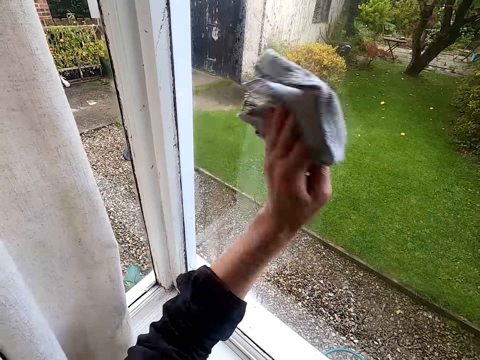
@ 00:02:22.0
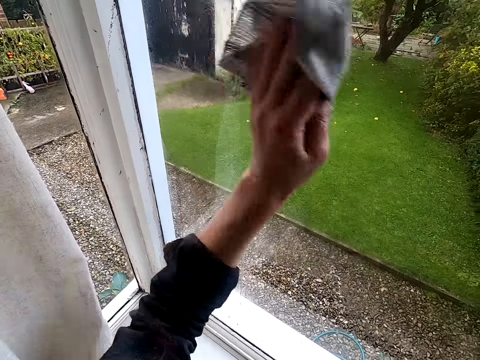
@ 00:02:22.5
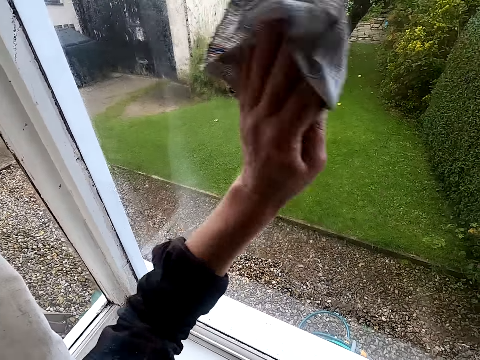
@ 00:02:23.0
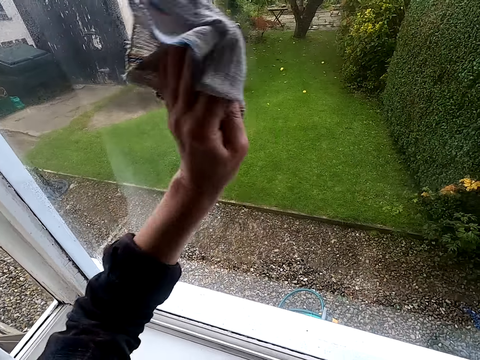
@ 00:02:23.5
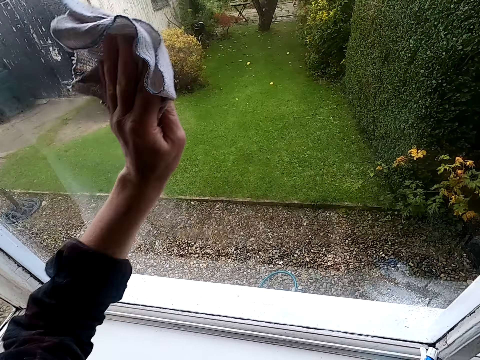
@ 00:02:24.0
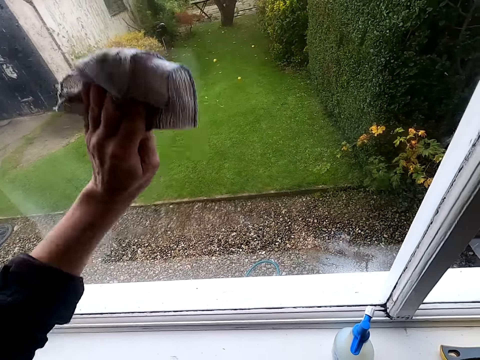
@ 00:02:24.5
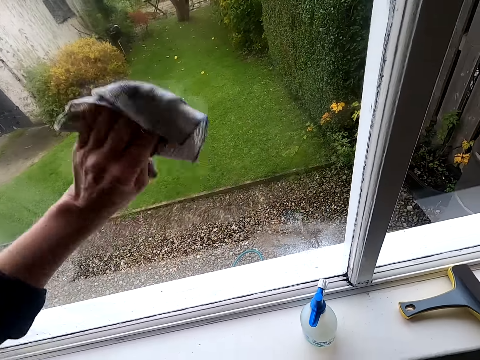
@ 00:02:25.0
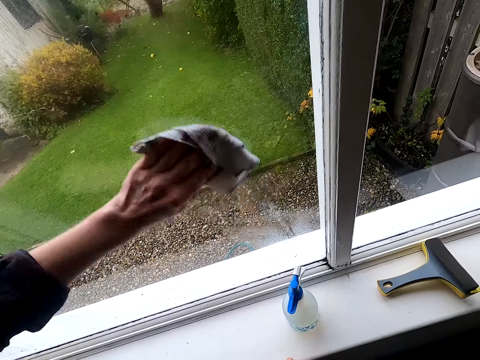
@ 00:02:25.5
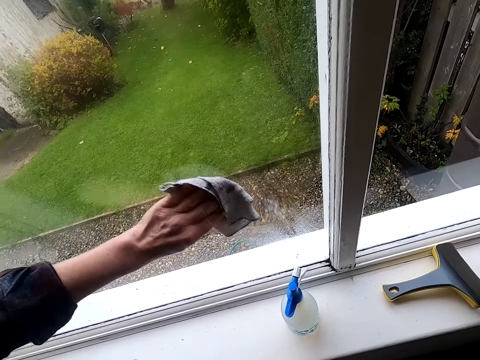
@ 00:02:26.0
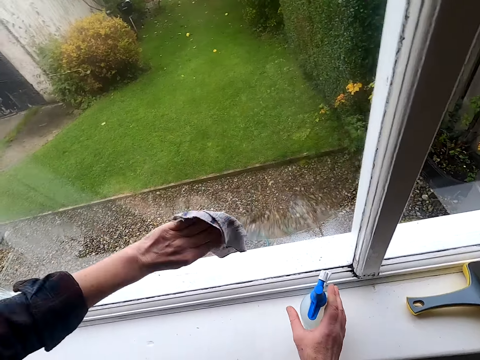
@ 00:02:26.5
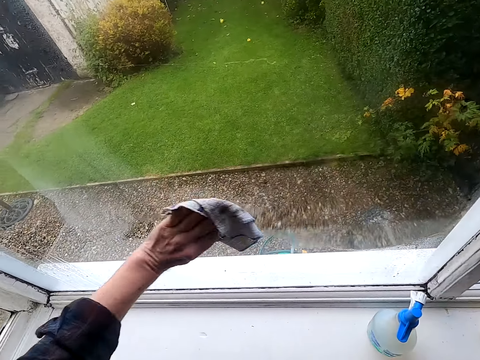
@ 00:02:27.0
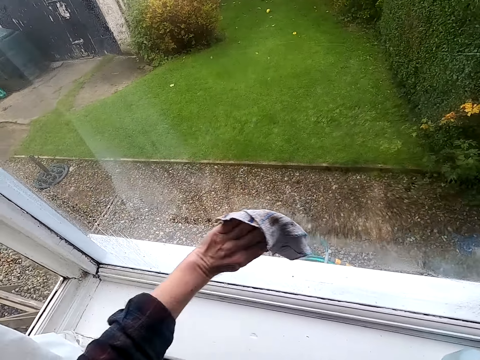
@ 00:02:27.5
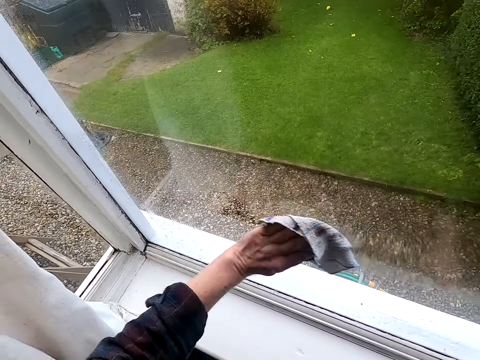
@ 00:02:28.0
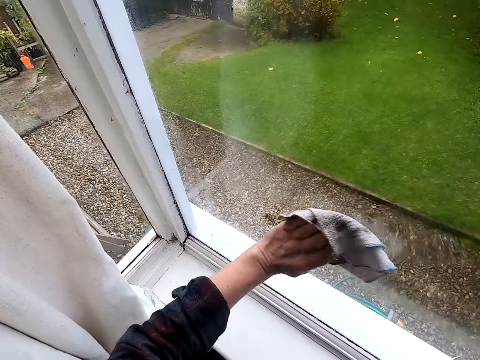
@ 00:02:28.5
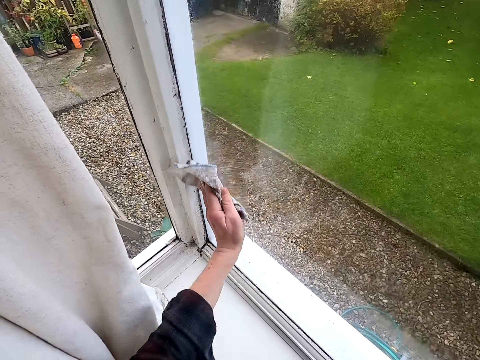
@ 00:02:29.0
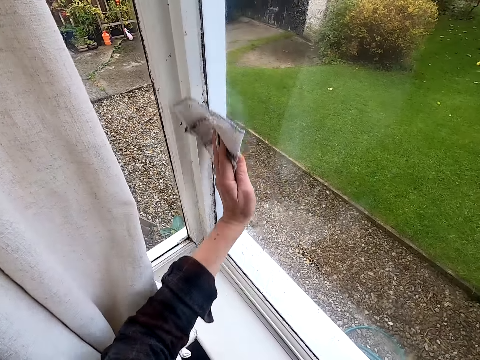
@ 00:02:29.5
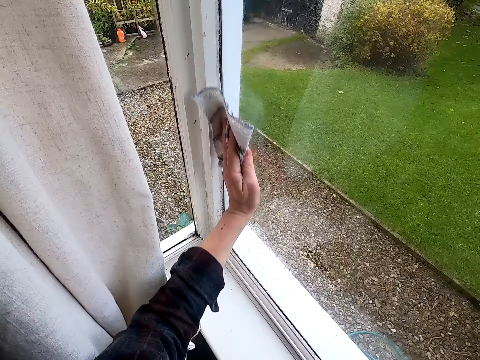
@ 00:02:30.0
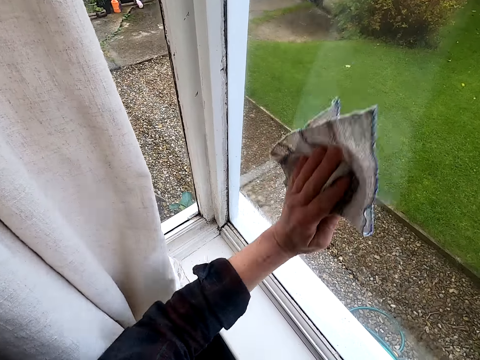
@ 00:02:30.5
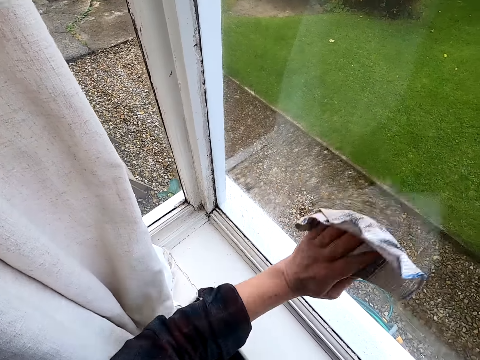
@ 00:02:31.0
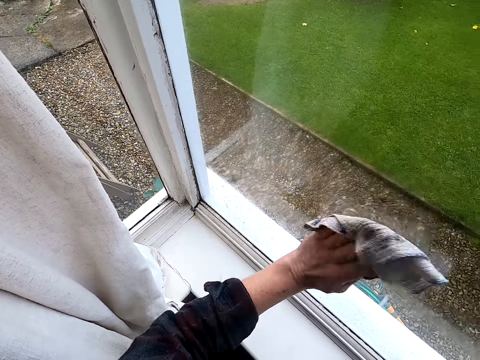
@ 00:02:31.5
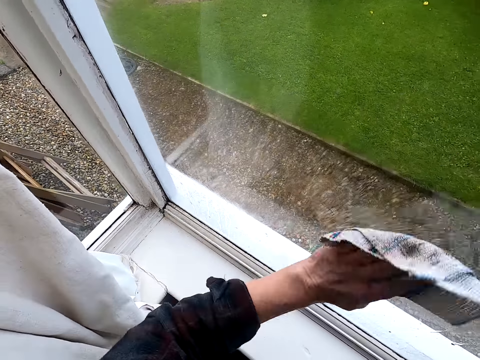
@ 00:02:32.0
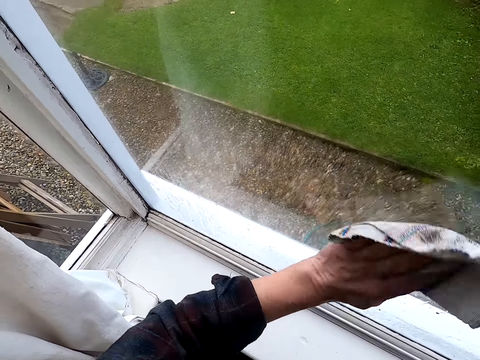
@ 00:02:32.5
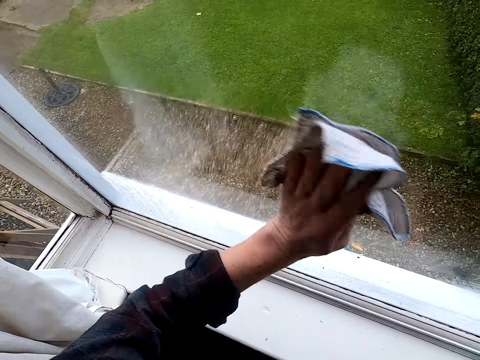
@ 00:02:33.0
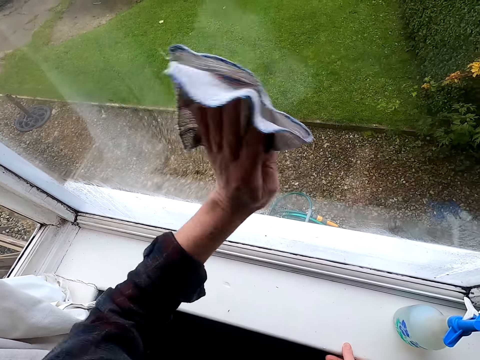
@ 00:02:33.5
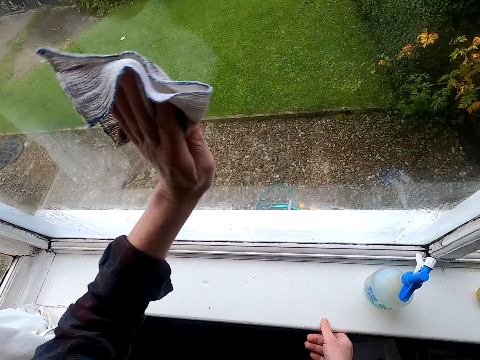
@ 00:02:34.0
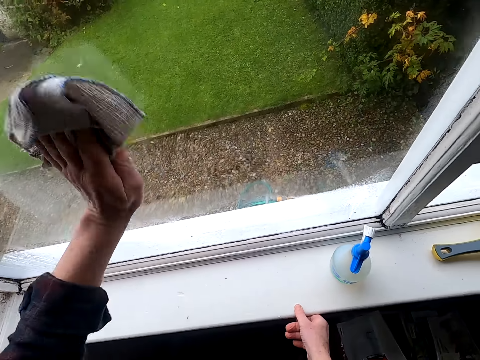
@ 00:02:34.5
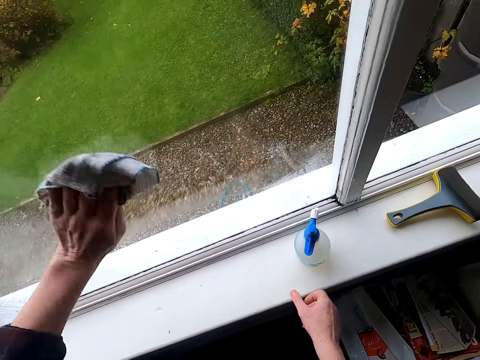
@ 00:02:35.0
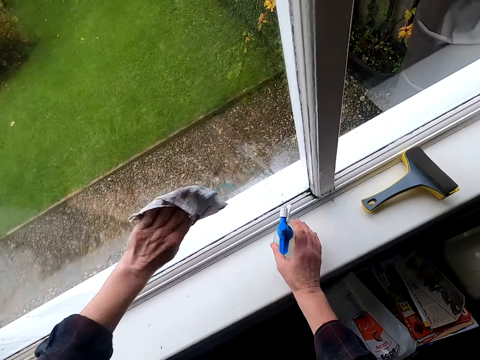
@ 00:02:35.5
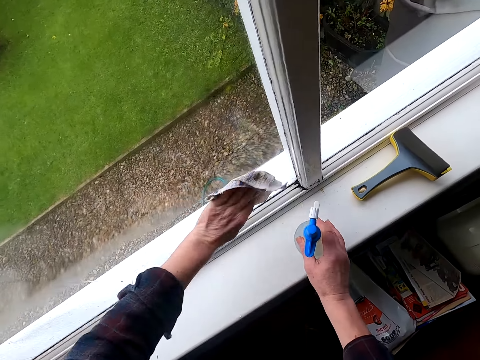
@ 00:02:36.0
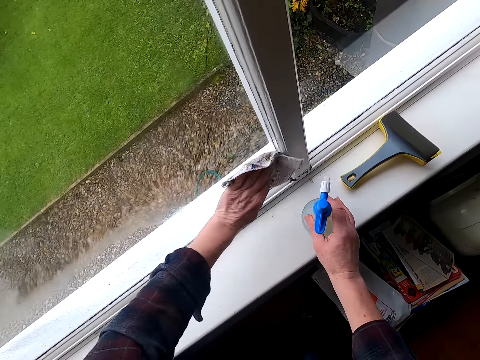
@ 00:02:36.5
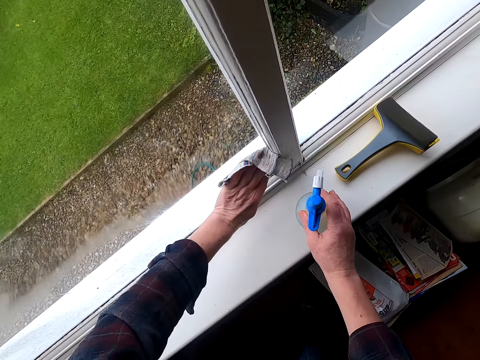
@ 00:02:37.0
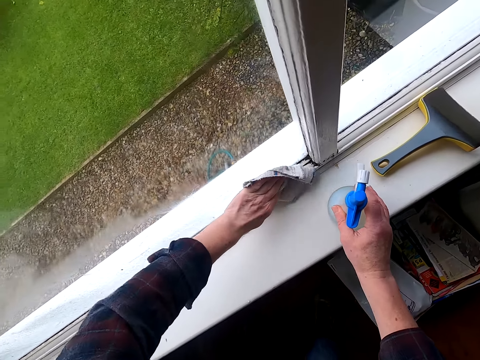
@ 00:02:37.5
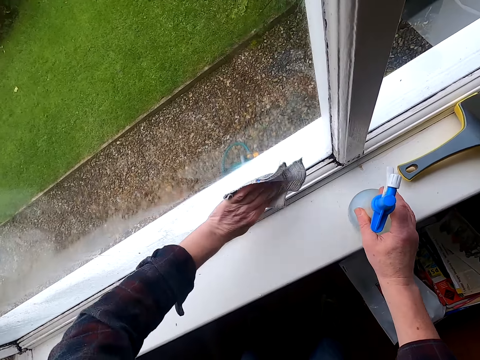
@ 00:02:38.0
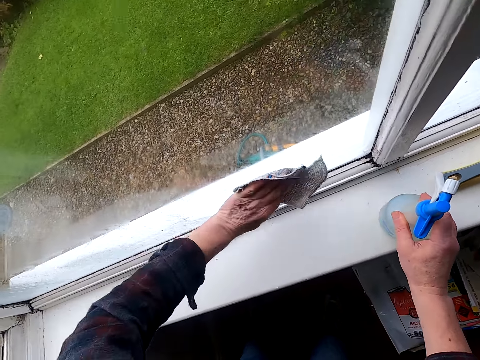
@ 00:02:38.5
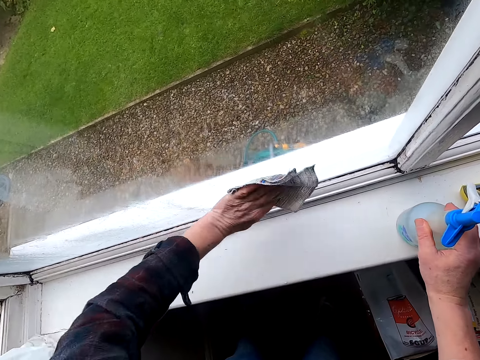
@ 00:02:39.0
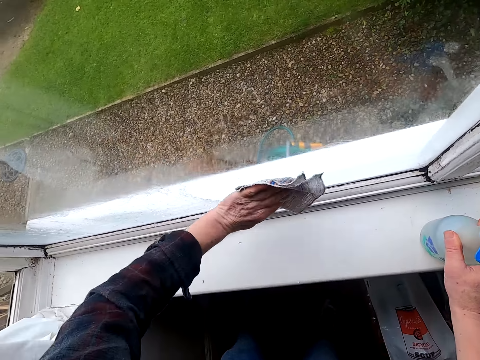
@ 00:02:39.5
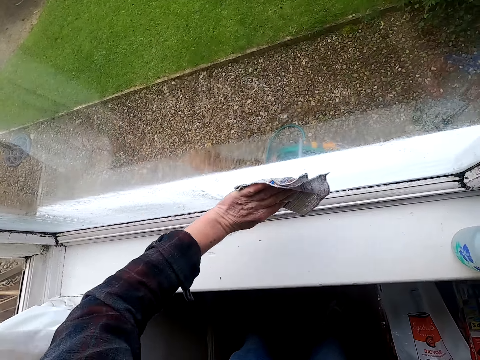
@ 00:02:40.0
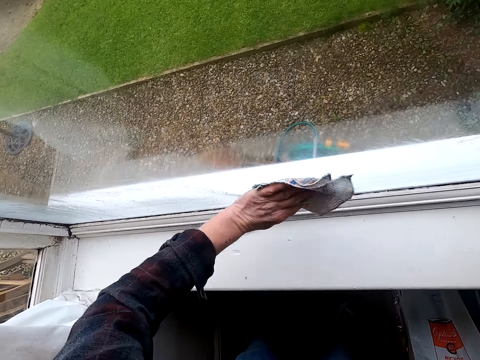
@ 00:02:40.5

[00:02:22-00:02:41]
The camera wearer moves a bottle on a window. They wipe a window glass with a kitchen towel. They hold the spray bottle. They move the bottle on the window. They wipe the window glass with the kitchen towel.

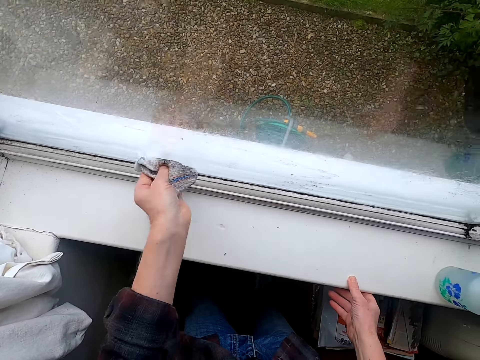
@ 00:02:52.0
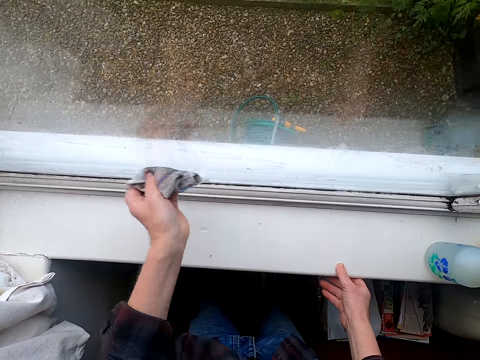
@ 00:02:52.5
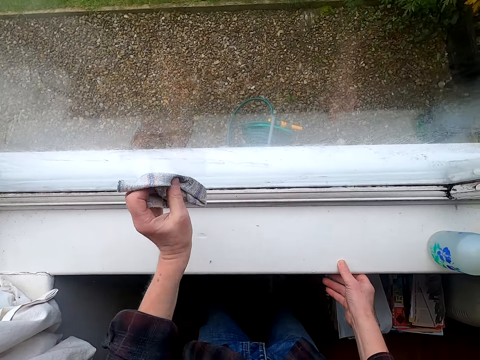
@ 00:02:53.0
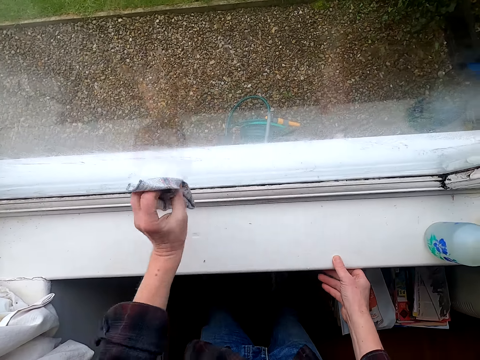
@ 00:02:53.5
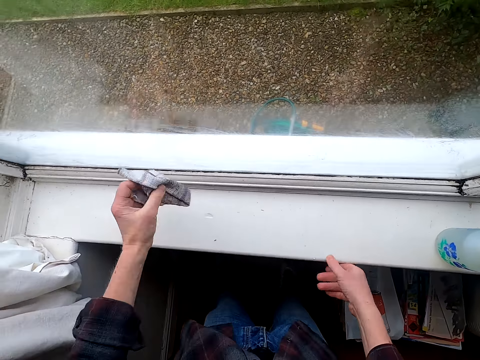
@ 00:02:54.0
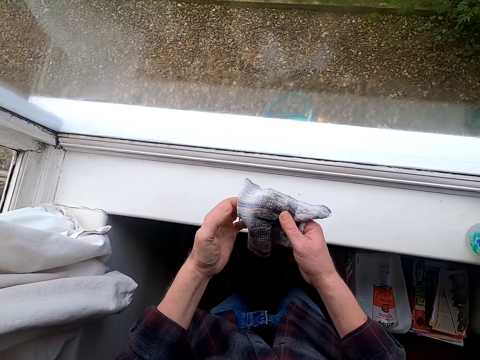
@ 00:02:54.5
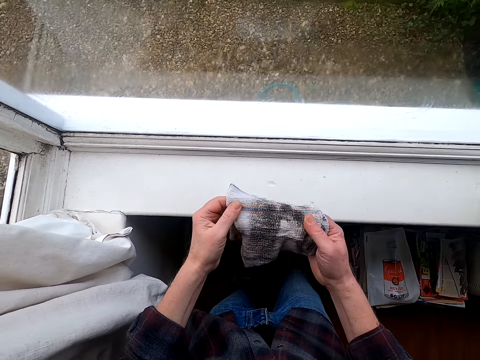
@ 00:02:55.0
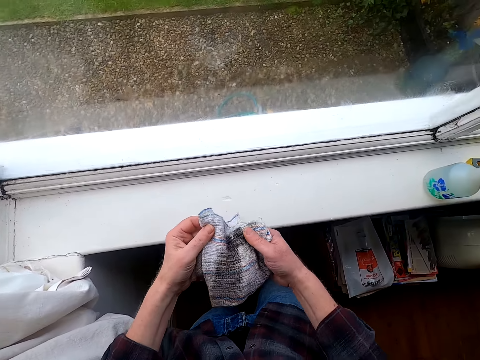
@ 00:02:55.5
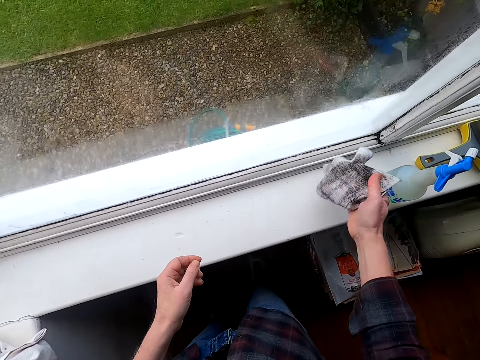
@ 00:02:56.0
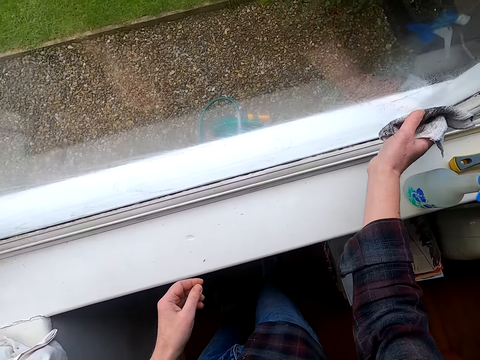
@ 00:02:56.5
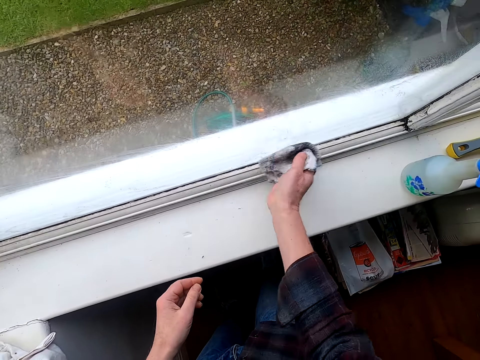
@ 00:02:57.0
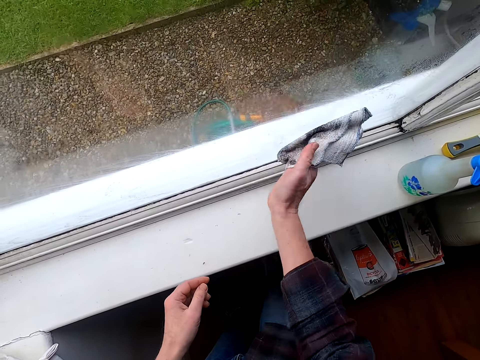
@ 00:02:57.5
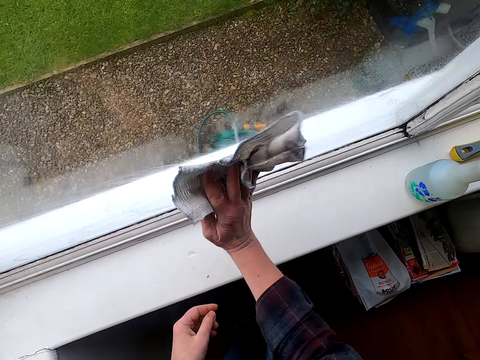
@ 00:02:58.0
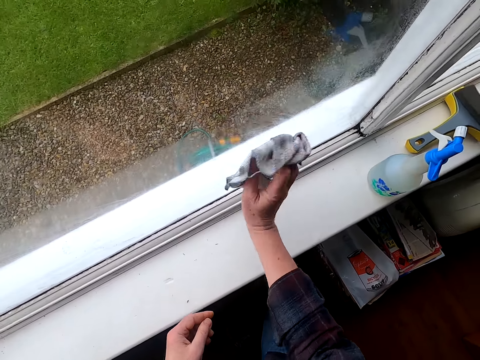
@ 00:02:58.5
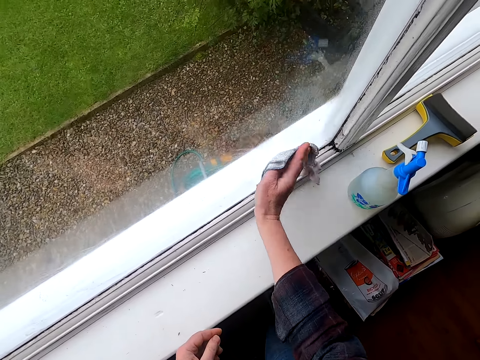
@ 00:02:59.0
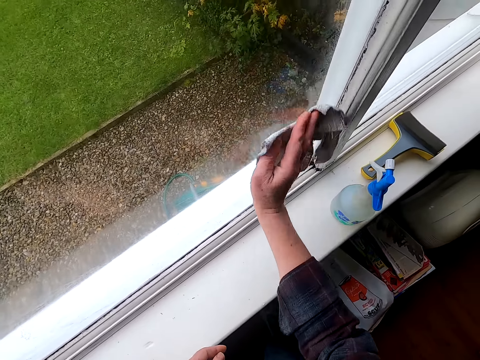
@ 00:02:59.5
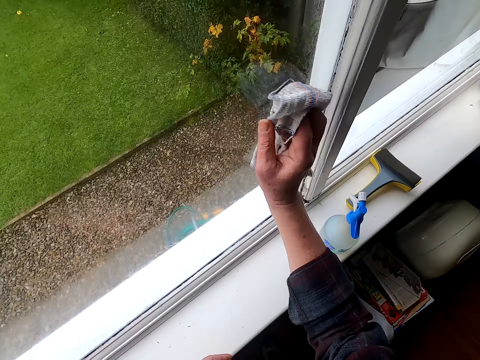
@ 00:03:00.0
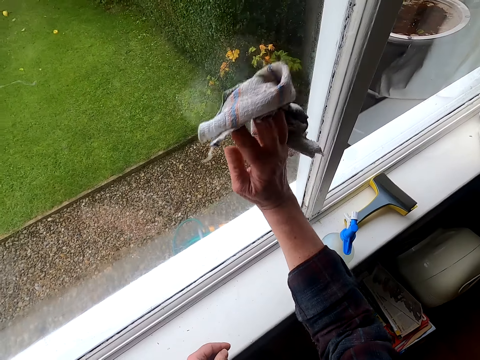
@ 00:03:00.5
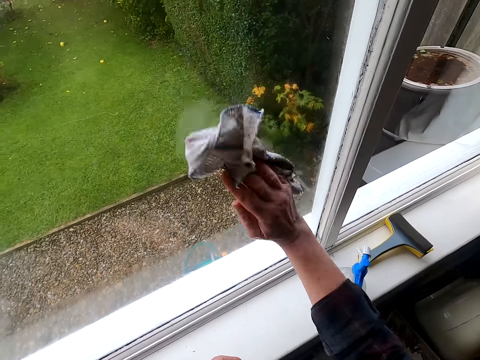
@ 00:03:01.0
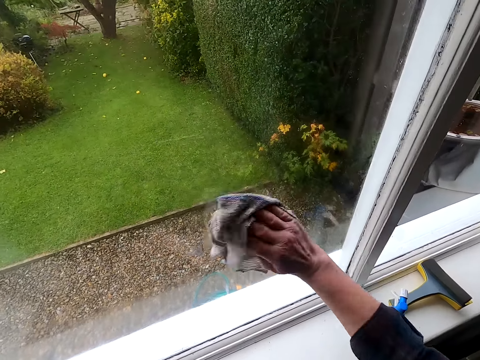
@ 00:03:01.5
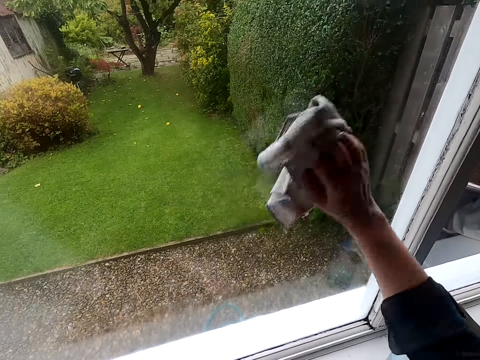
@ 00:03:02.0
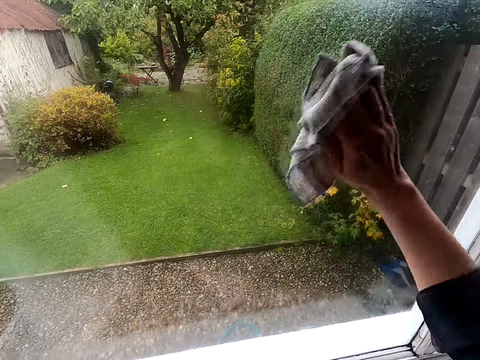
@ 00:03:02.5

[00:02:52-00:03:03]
The camera wearer adjusts a kitchen towel on his hands. He looks at the cloth and holds the cloth with the other hand. He wipes a window glass with the kitchen towel.
